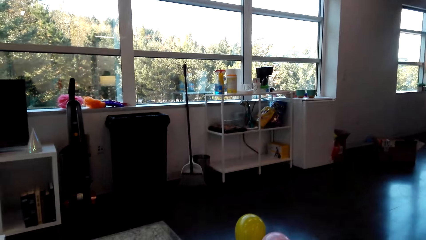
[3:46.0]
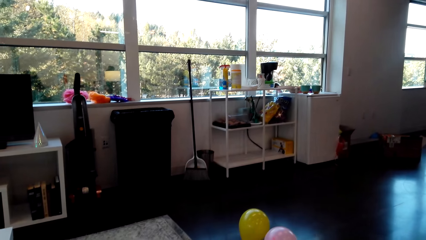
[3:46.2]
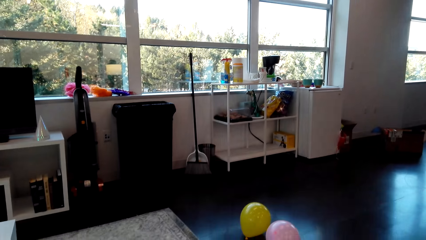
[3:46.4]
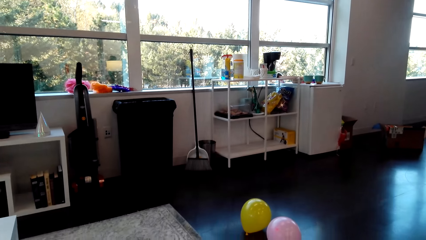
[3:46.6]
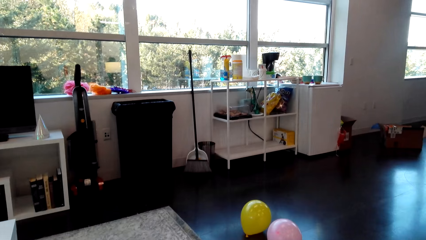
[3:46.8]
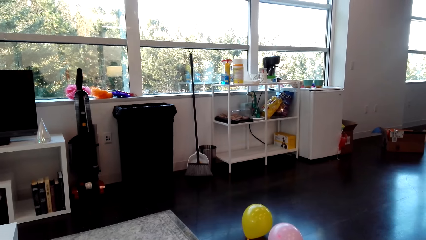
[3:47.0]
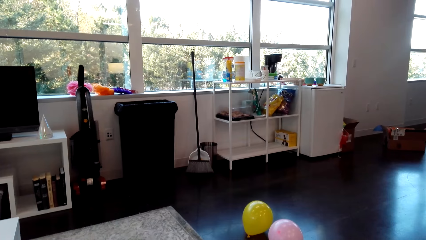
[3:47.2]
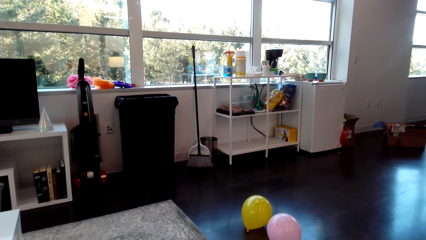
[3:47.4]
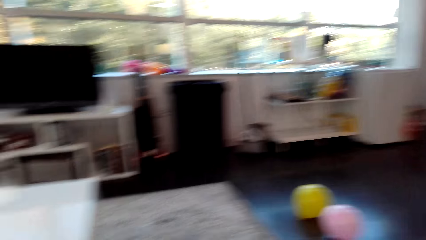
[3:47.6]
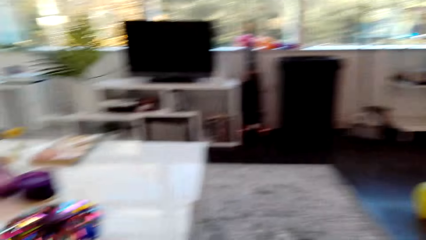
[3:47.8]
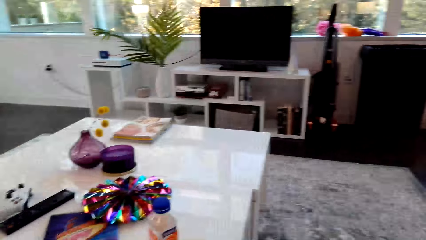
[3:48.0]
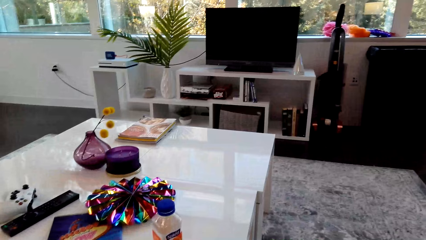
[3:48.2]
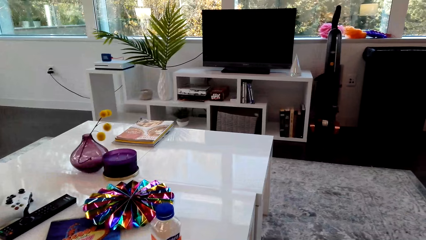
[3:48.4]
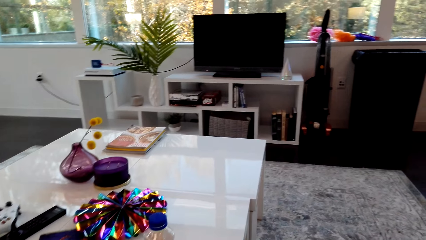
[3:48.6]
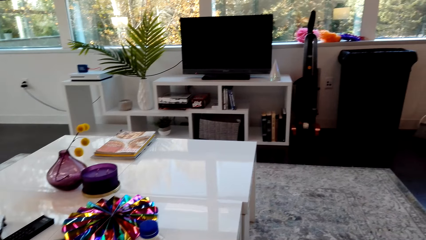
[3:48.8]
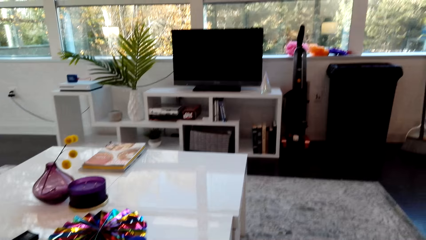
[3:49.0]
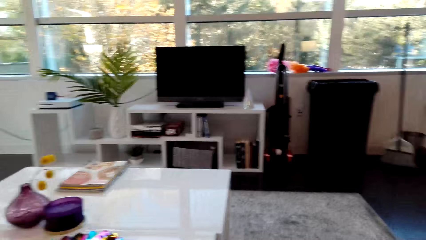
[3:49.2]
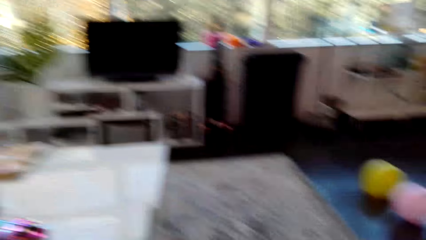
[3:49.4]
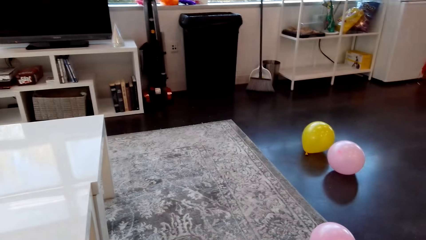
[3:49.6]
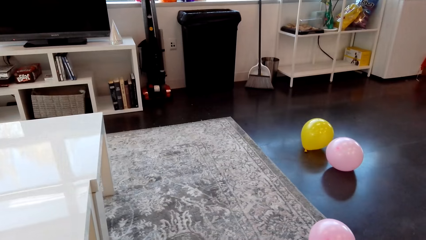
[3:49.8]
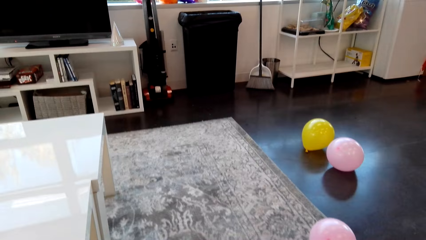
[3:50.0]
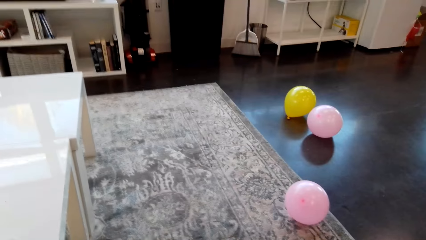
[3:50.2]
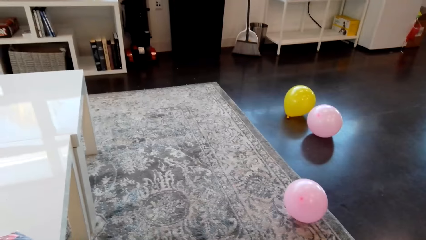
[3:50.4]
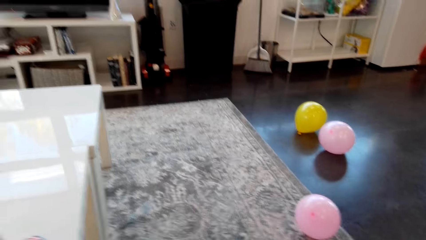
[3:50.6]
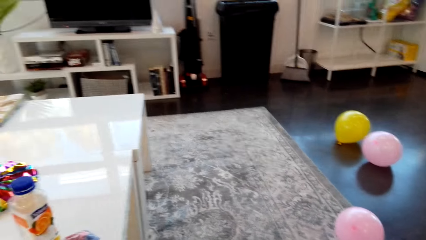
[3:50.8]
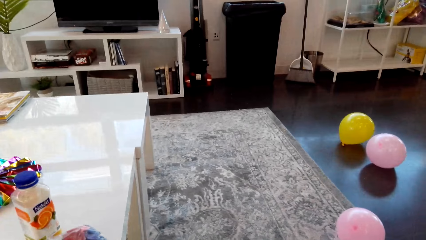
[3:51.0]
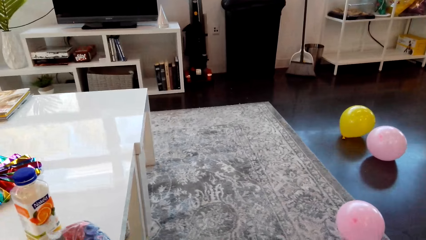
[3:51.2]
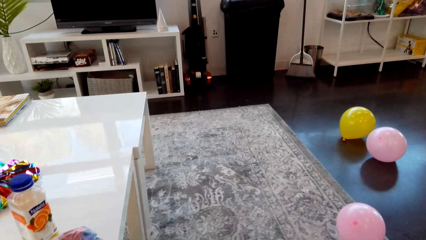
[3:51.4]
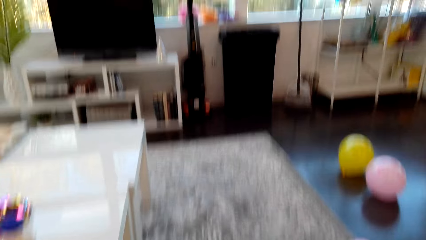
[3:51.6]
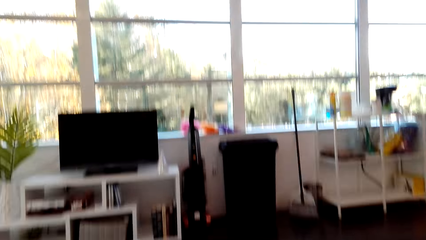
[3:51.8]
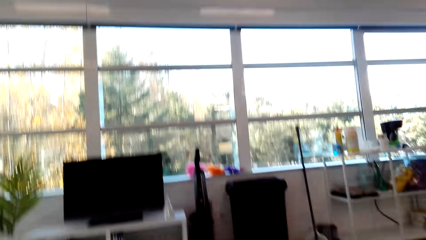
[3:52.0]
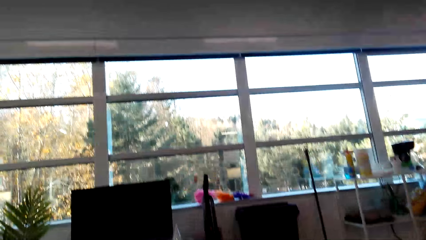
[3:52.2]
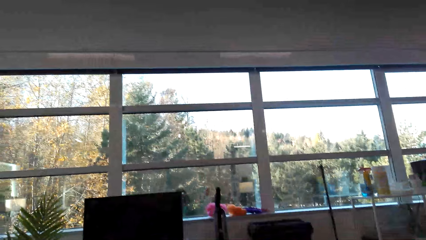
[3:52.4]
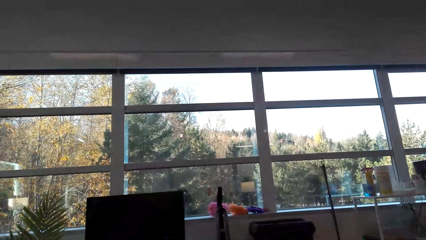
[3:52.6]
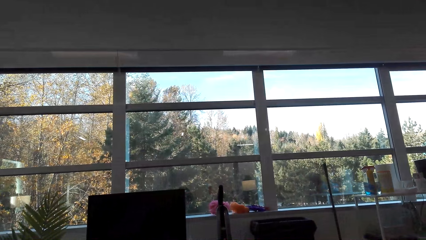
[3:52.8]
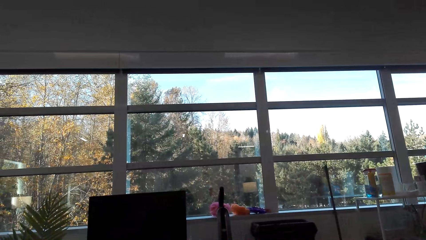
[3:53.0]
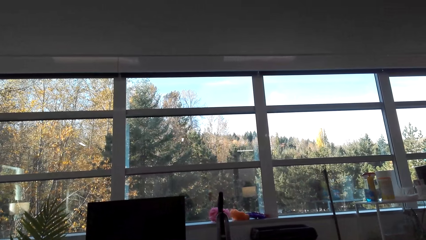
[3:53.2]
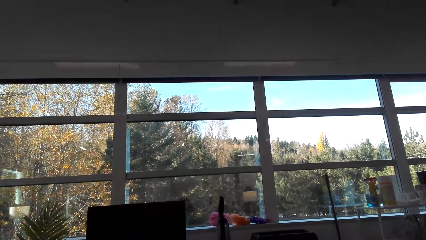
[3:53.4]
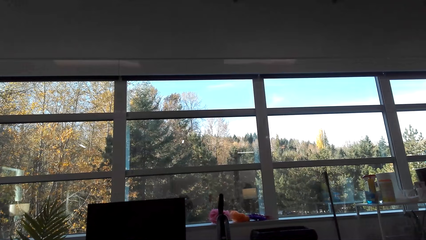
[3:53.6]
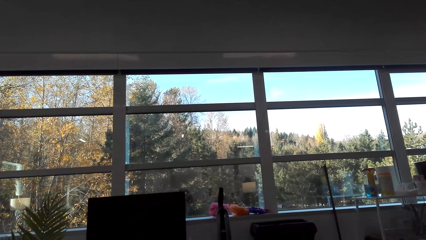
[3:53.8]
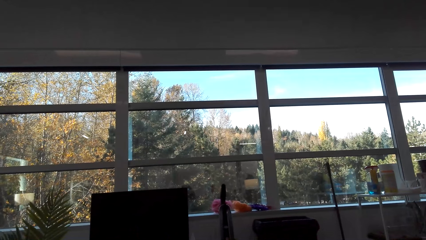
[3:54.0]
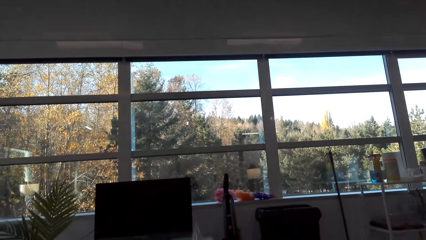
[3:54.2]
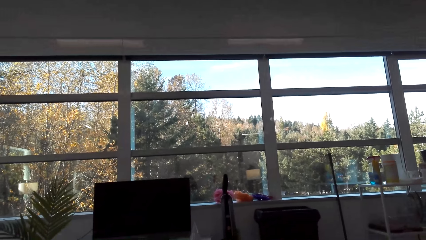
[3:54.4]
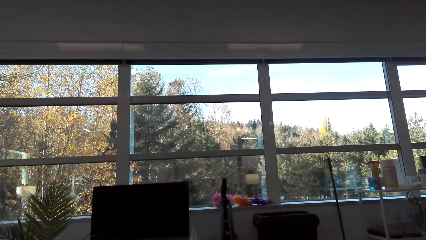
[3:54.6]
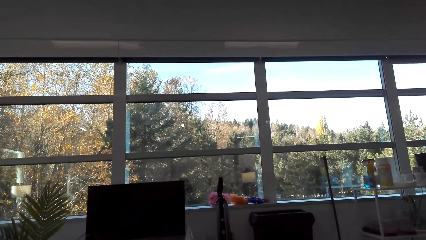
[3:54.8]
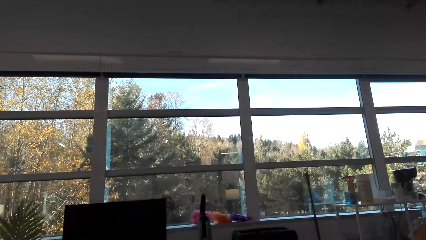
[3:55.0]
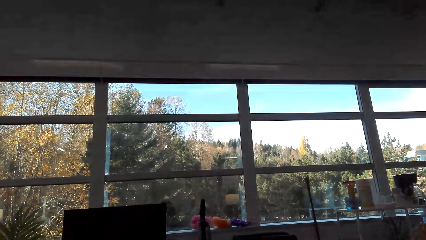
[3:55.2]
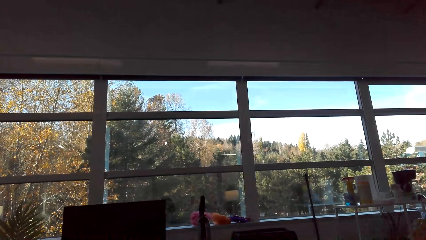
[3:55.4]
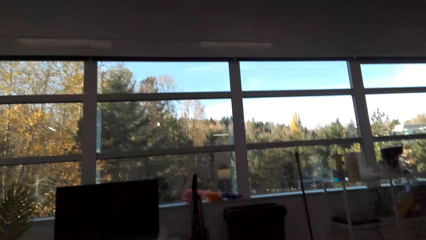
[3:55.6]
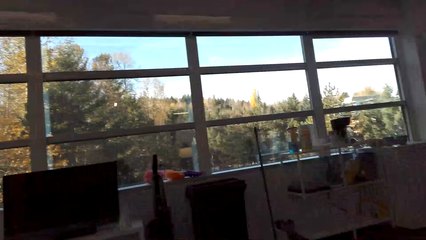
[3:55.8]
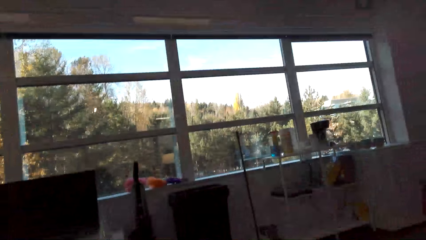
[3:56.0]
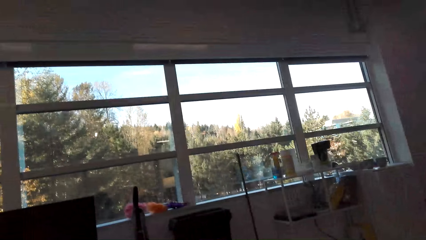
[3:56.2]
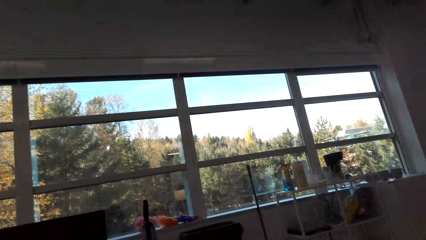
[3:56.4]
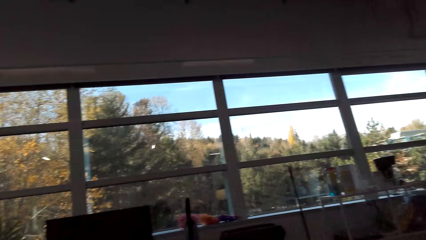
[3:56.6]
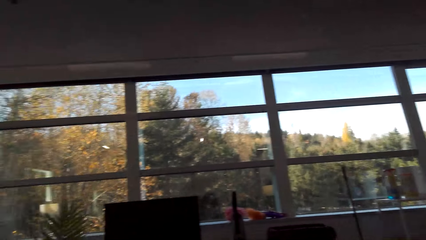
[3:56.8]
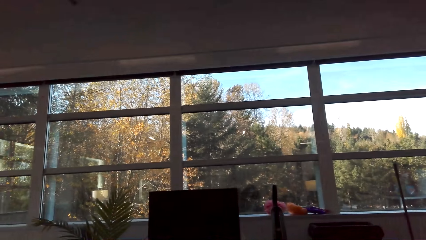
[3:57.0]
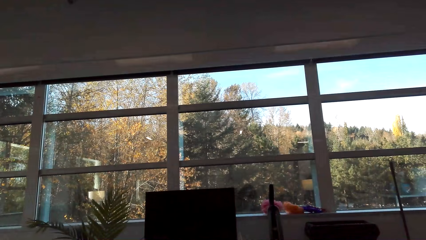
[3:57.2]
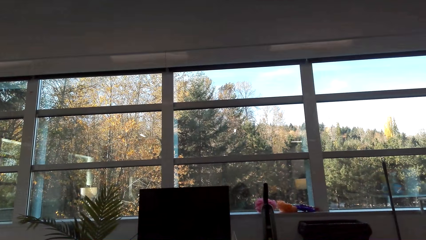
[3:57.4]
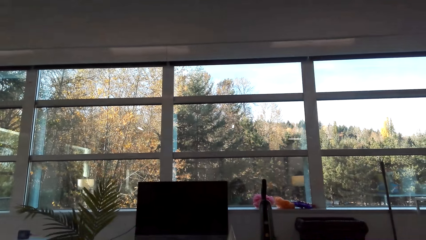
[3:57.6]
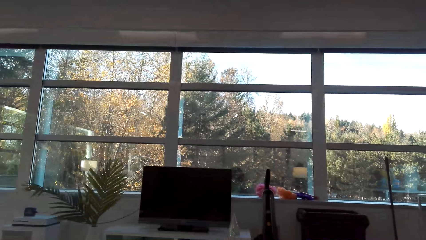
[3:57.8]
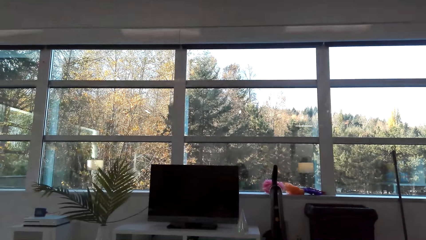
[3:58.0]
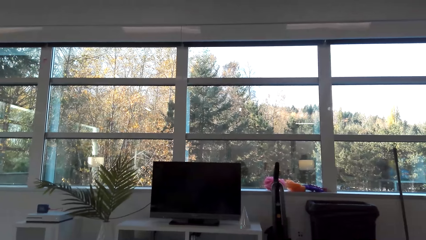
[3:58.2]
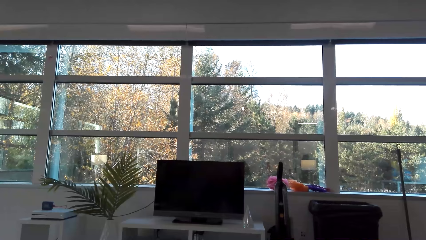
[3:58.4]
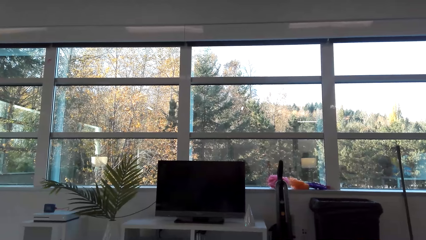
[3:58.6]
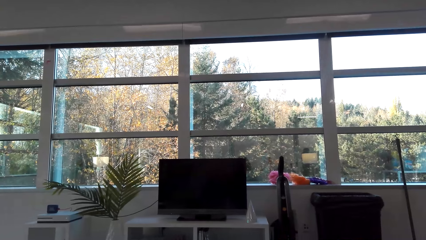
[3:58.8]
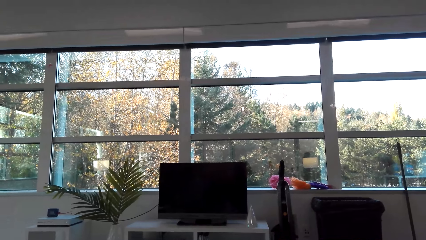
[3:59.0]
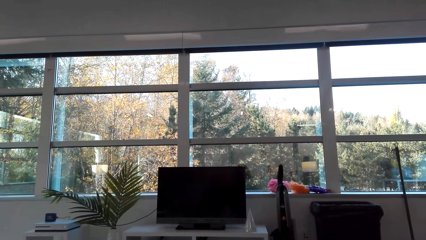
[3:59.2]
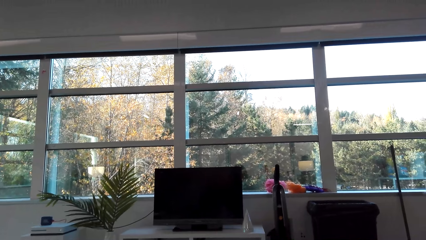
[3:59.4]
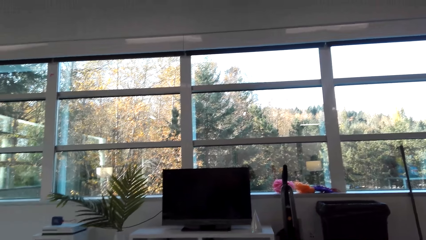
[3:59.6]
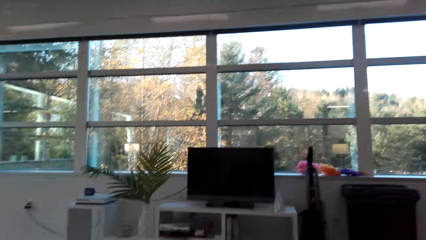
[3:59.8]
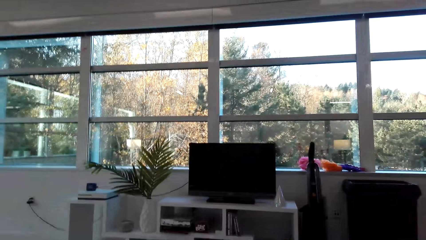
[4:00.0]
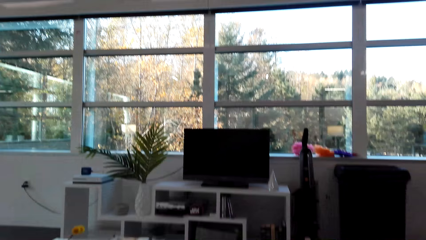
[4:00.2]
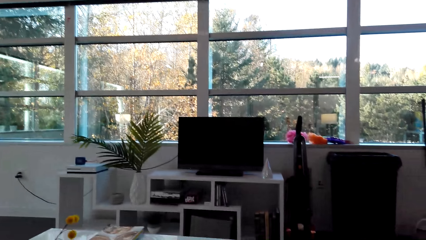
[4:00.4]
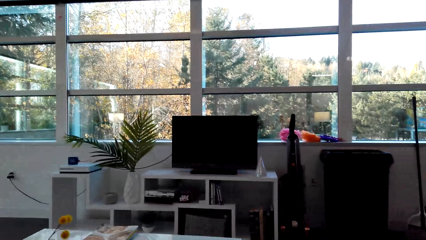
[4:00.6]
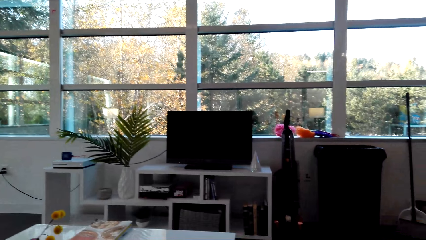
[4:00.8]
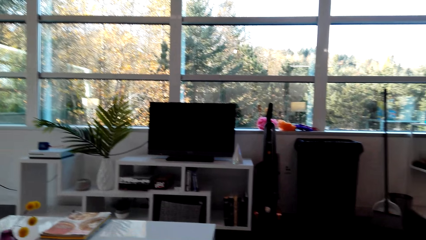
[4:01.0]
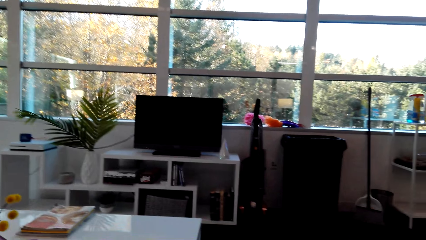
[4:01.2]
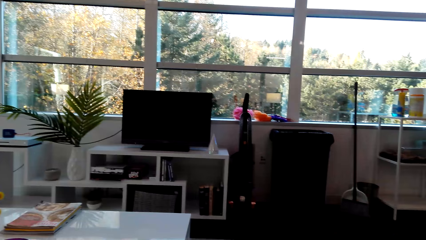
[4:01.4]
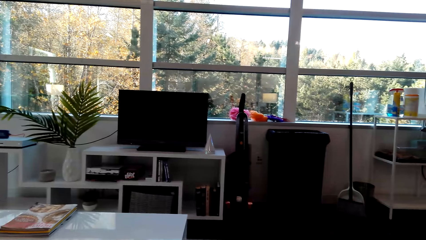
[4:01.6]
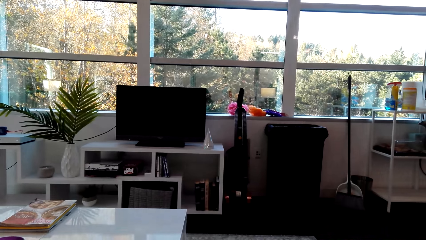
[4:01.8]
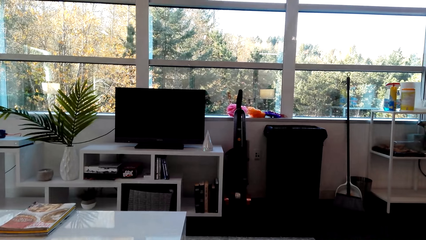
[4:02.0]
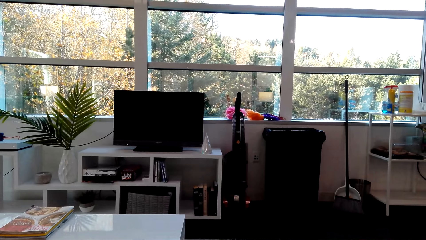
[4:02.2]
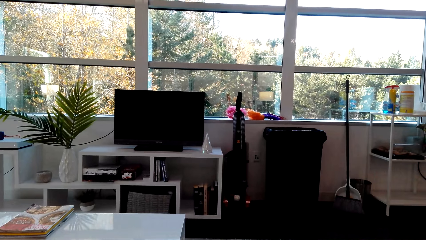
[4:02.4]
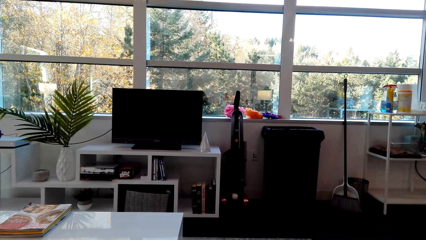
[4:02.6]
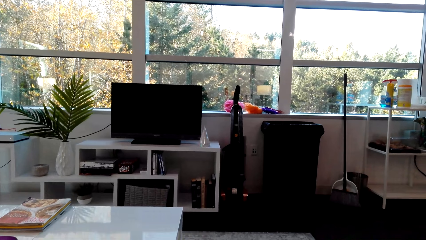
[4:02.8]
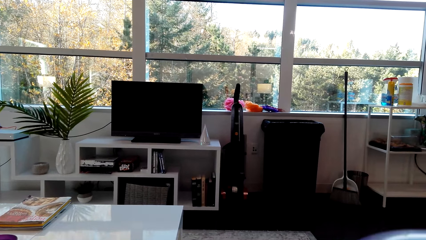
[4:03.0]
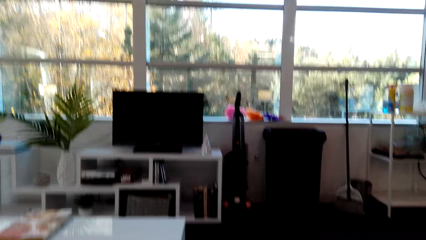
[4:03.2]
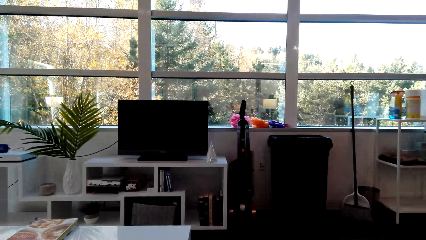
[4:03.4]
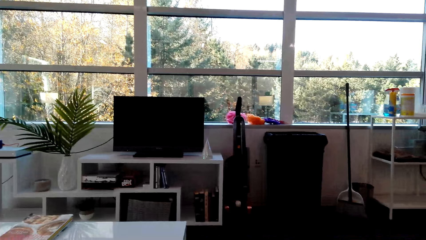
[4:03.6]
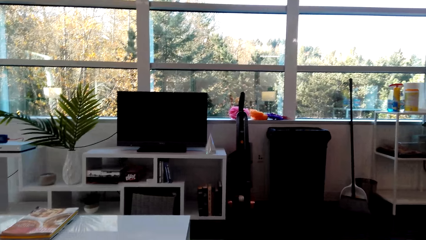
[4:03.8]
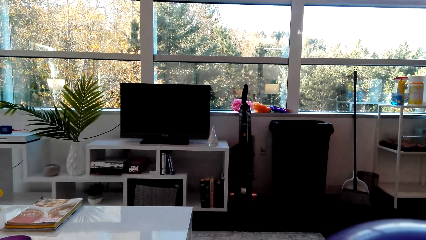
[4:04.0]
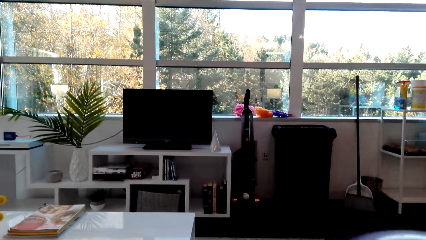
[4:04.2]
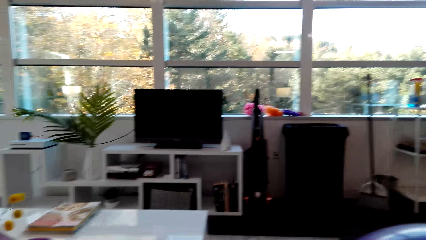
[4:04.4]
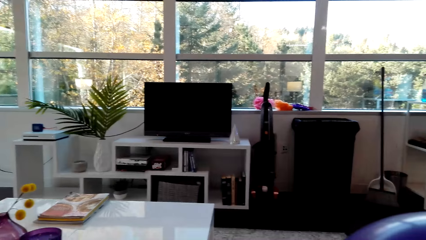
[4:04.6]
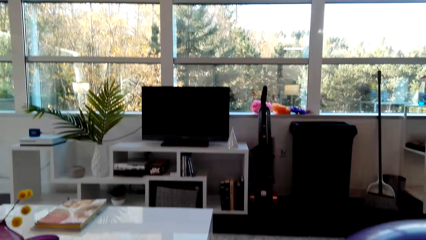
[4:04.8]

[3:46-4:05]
The camera wearer throws the balloon down. They look on in the room.
